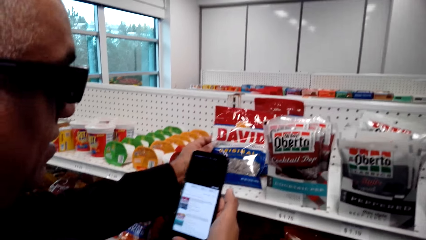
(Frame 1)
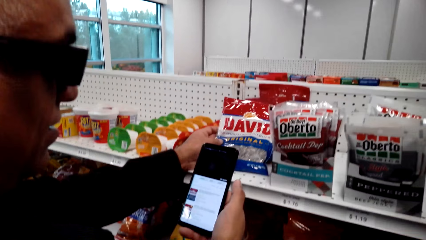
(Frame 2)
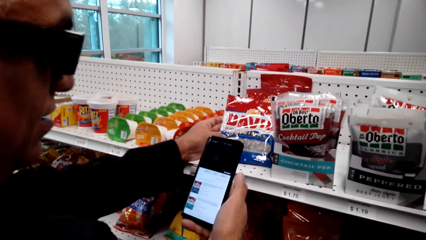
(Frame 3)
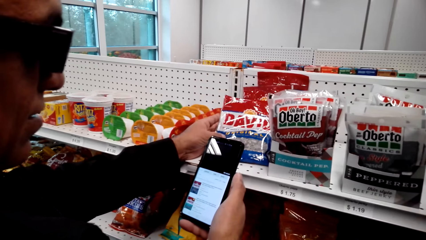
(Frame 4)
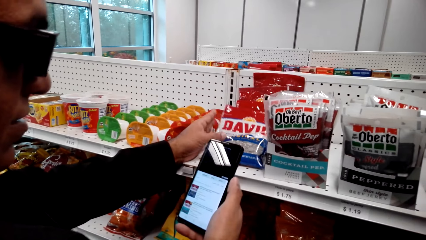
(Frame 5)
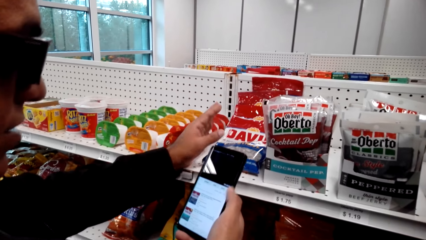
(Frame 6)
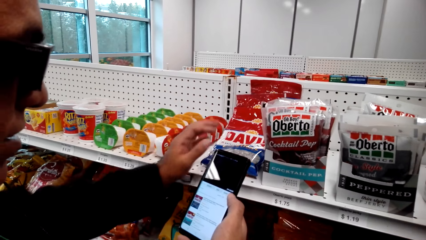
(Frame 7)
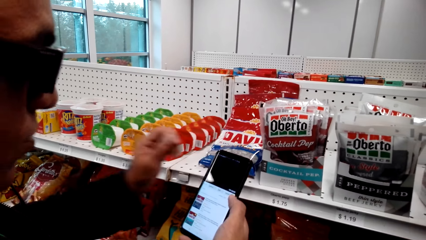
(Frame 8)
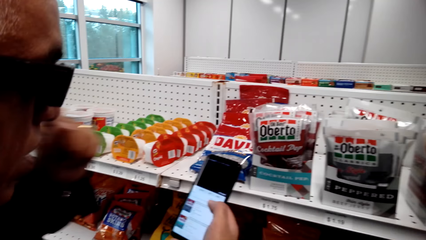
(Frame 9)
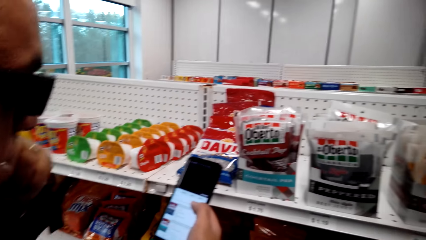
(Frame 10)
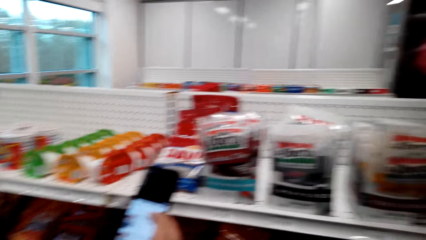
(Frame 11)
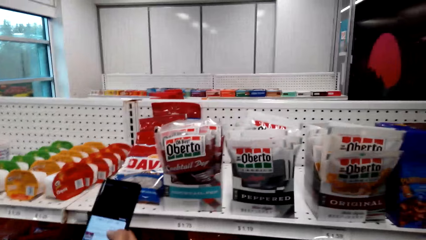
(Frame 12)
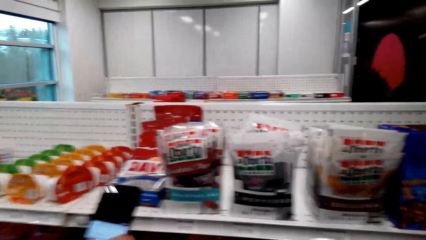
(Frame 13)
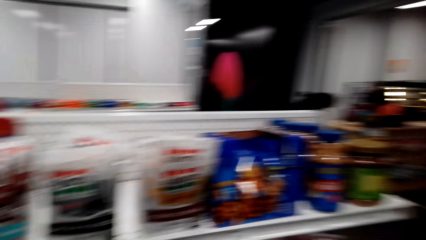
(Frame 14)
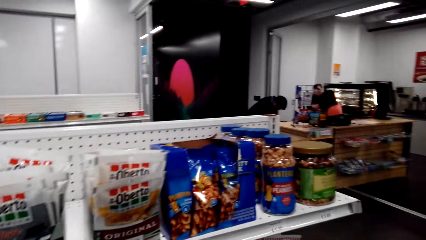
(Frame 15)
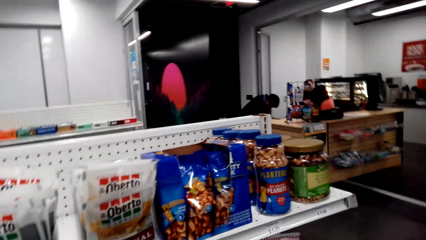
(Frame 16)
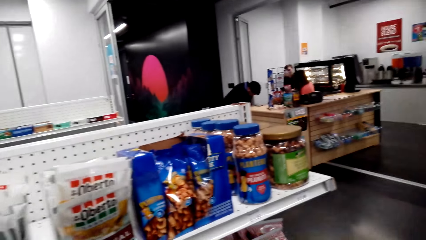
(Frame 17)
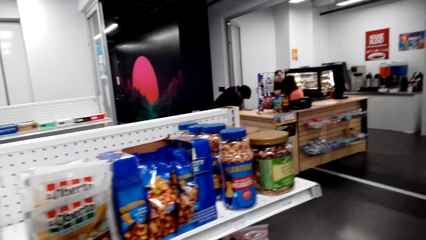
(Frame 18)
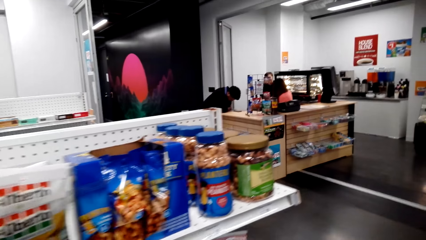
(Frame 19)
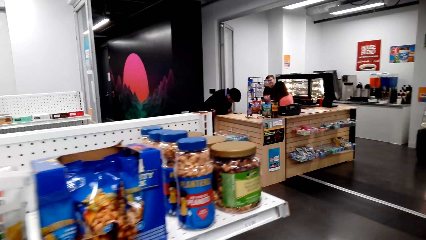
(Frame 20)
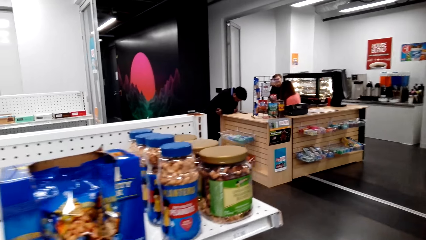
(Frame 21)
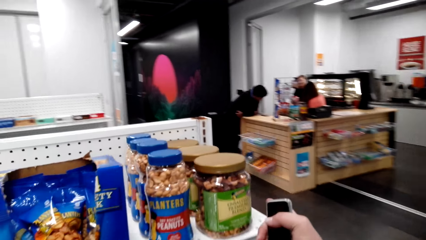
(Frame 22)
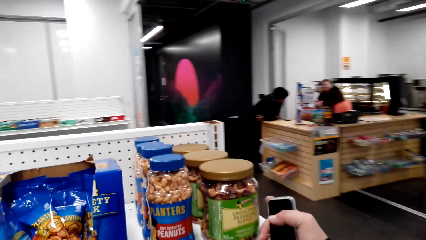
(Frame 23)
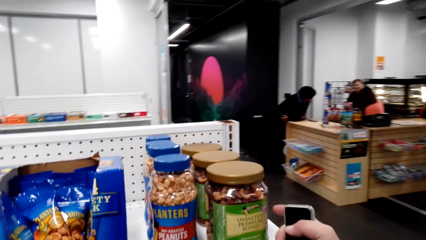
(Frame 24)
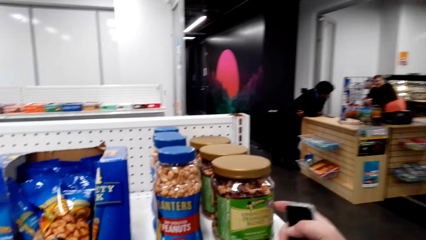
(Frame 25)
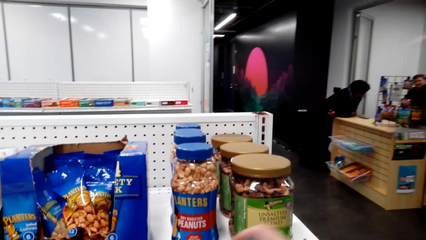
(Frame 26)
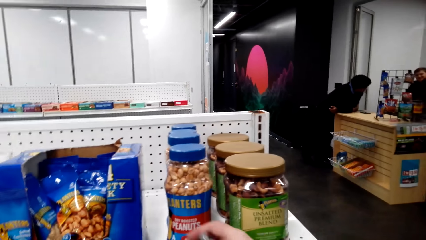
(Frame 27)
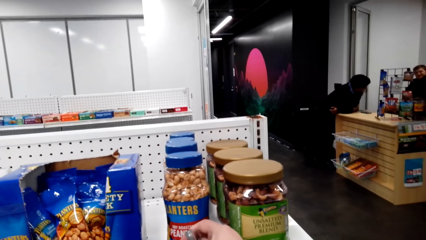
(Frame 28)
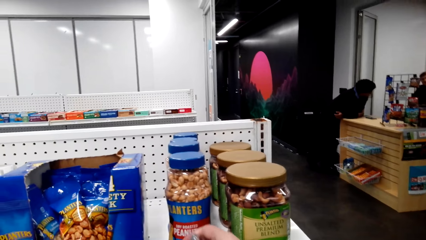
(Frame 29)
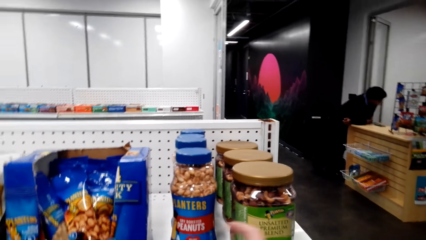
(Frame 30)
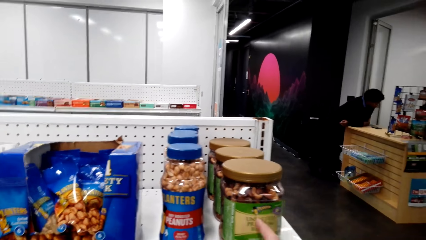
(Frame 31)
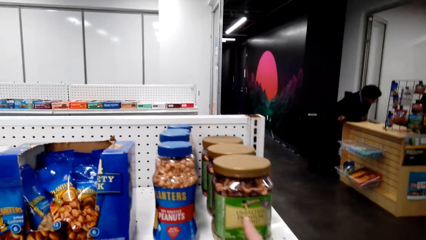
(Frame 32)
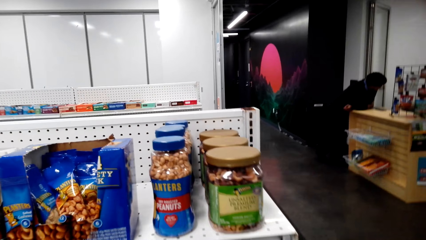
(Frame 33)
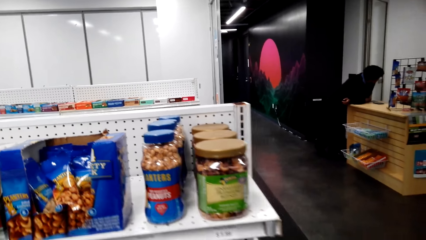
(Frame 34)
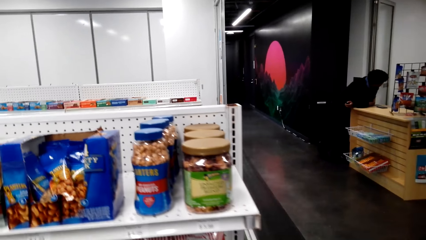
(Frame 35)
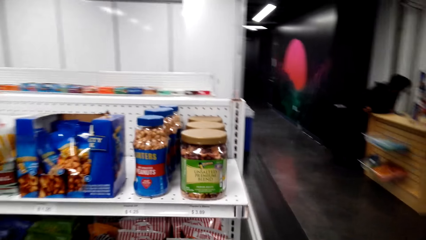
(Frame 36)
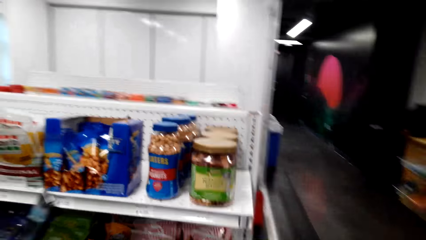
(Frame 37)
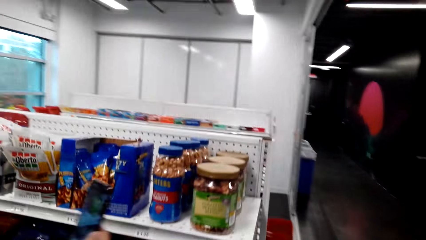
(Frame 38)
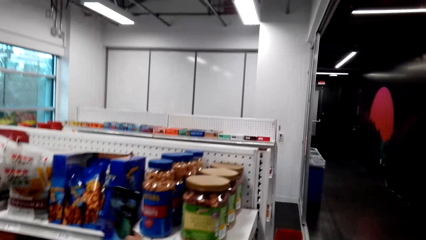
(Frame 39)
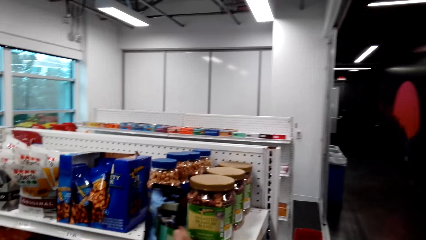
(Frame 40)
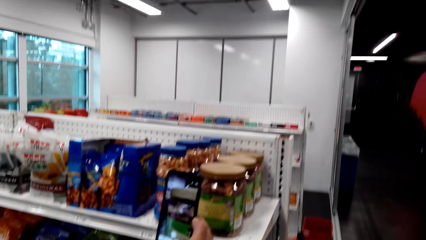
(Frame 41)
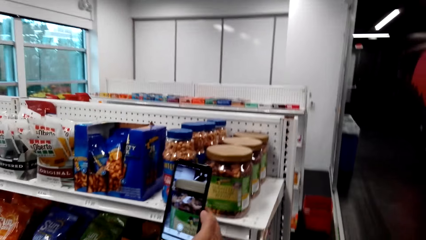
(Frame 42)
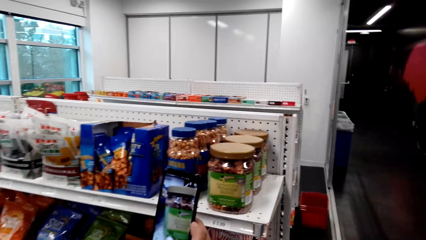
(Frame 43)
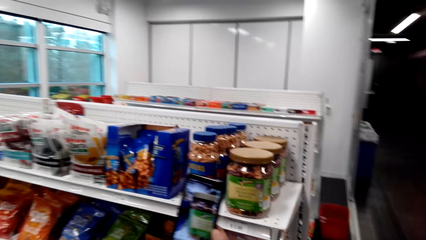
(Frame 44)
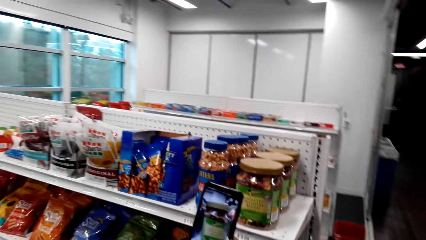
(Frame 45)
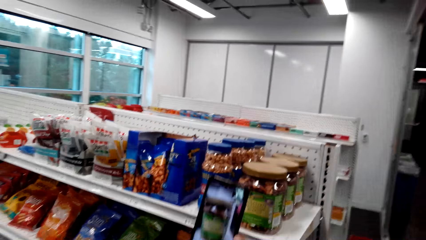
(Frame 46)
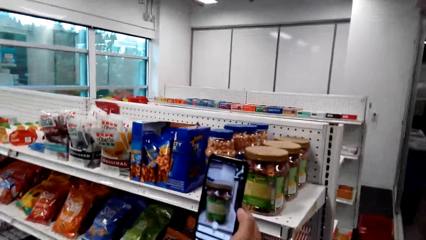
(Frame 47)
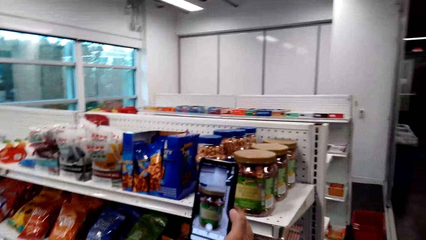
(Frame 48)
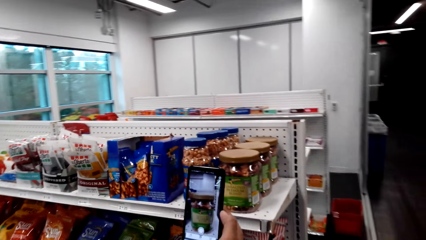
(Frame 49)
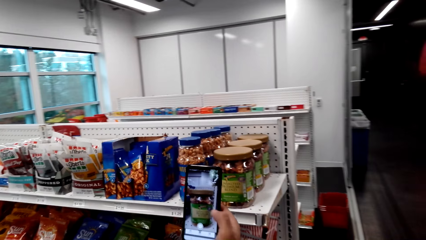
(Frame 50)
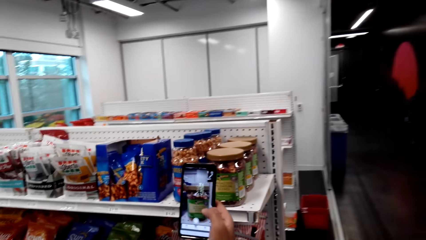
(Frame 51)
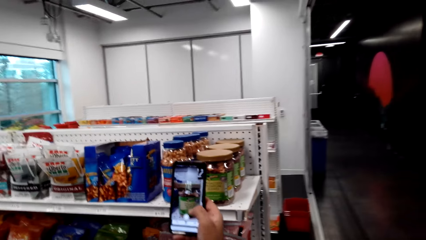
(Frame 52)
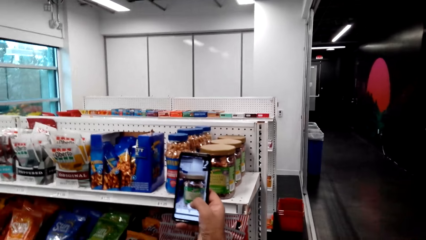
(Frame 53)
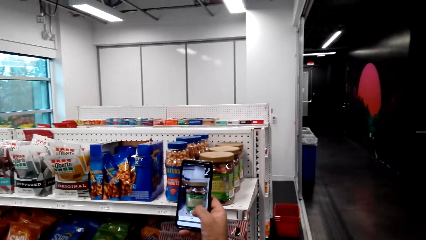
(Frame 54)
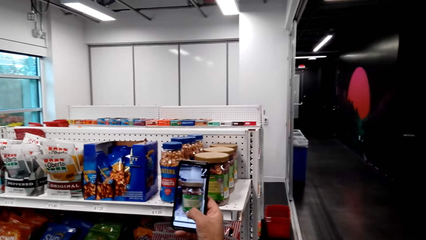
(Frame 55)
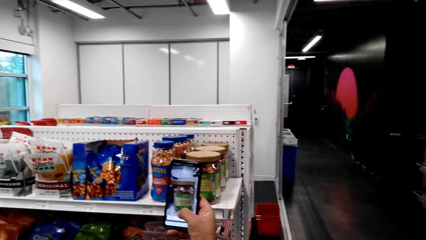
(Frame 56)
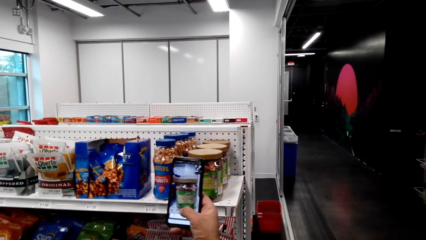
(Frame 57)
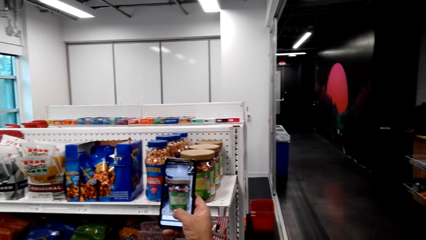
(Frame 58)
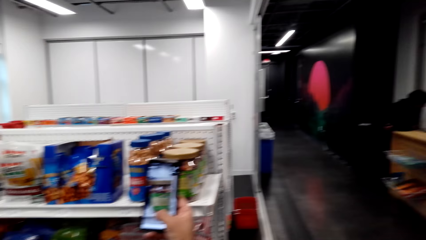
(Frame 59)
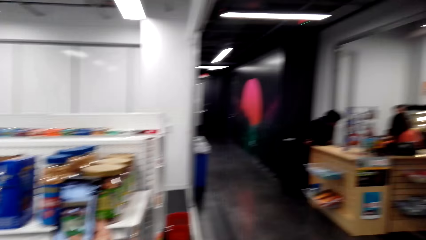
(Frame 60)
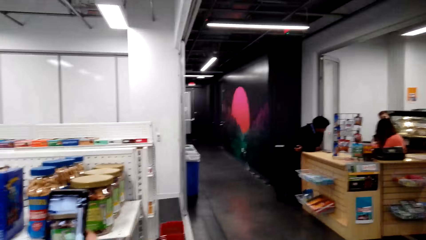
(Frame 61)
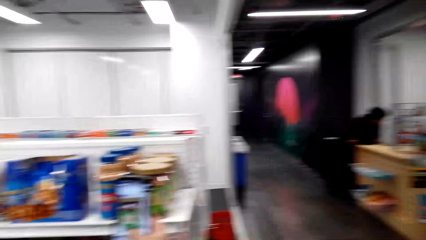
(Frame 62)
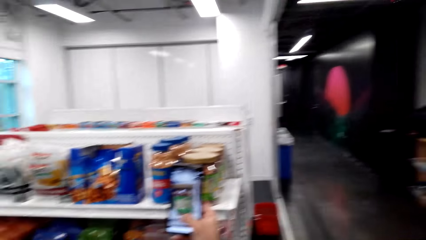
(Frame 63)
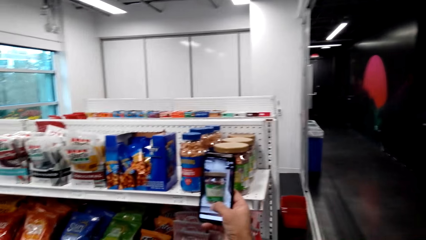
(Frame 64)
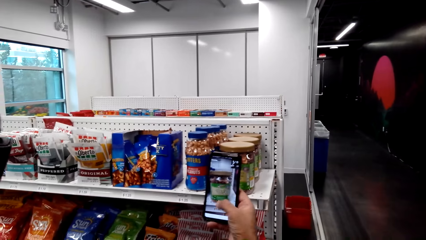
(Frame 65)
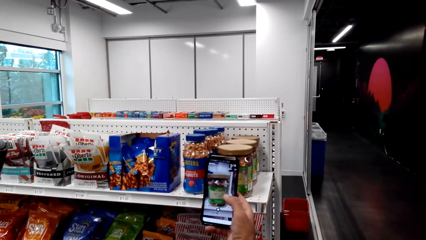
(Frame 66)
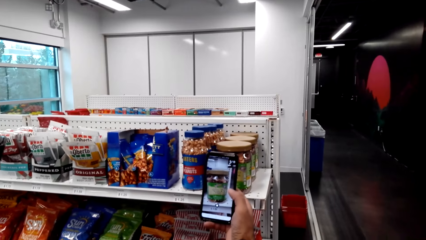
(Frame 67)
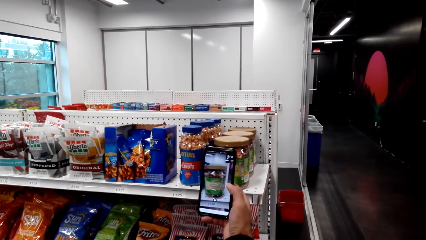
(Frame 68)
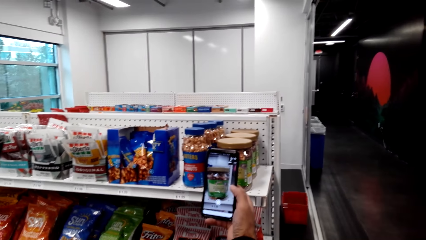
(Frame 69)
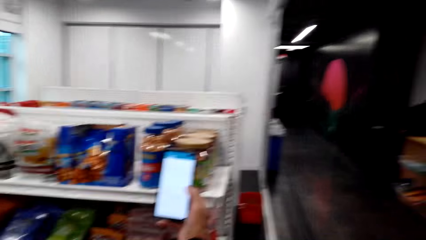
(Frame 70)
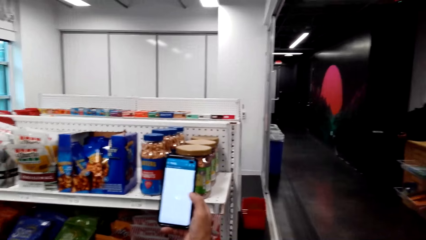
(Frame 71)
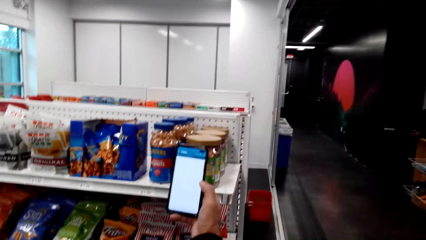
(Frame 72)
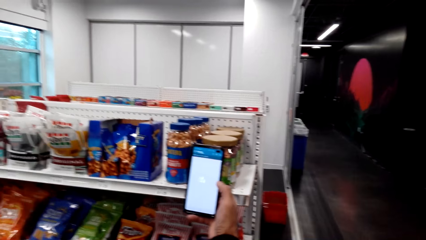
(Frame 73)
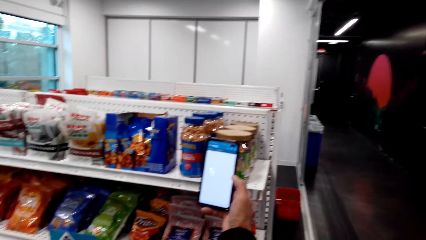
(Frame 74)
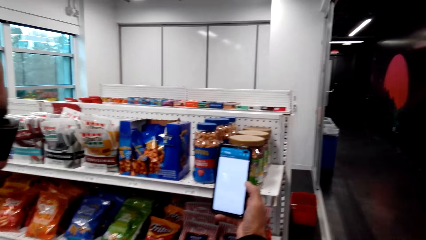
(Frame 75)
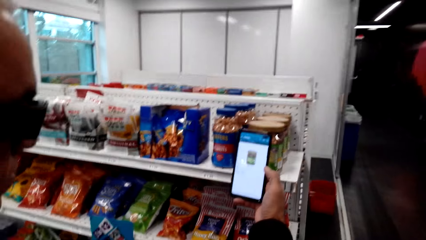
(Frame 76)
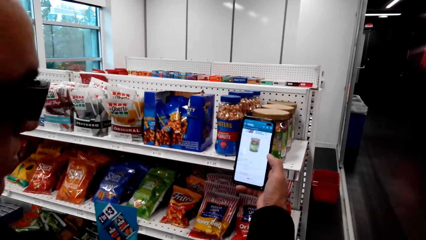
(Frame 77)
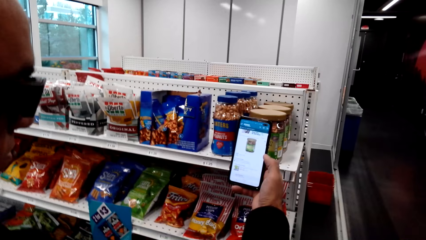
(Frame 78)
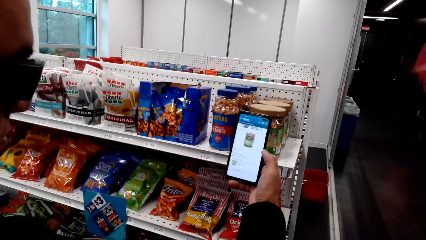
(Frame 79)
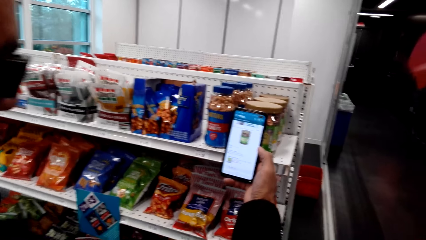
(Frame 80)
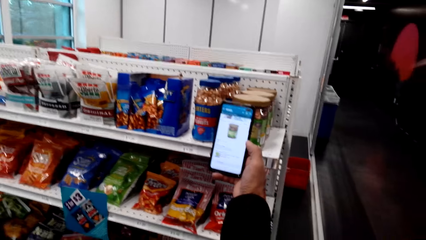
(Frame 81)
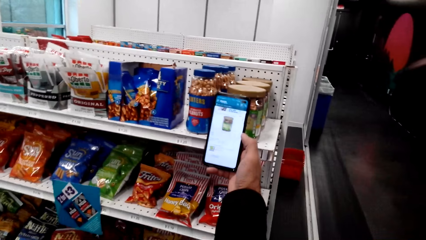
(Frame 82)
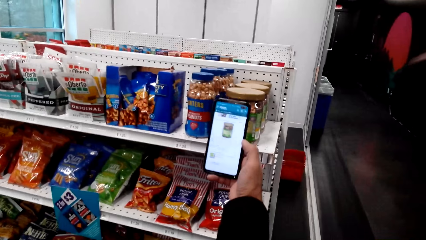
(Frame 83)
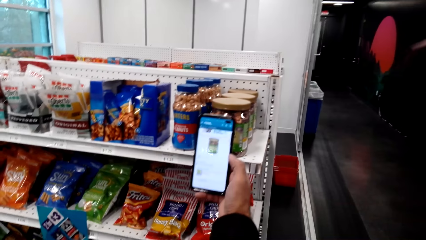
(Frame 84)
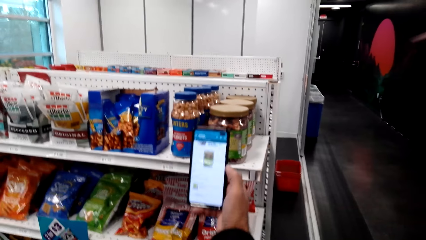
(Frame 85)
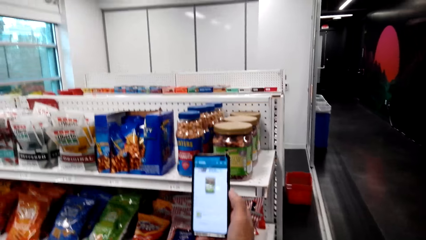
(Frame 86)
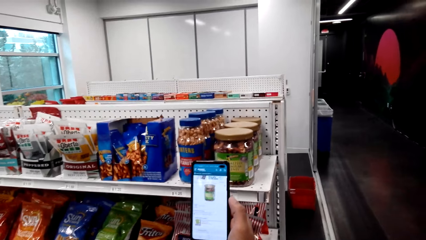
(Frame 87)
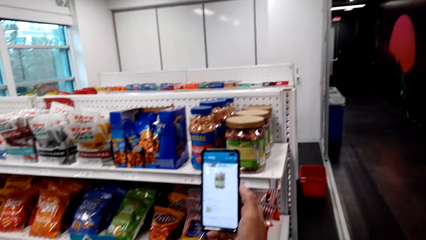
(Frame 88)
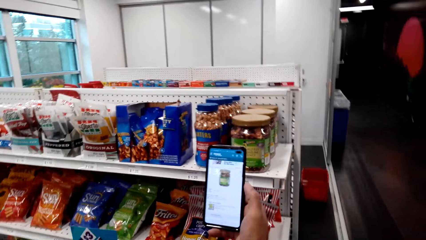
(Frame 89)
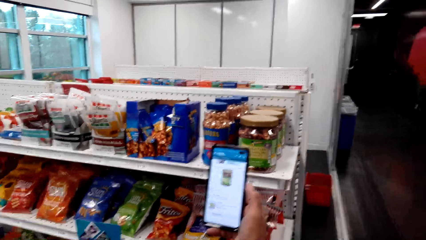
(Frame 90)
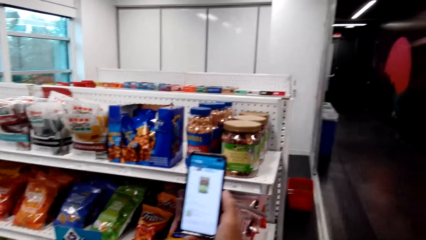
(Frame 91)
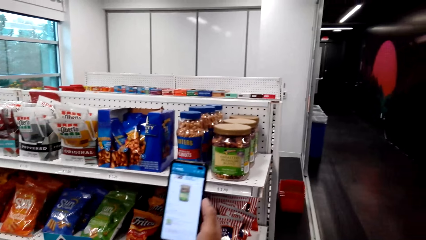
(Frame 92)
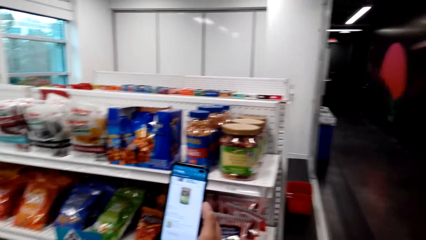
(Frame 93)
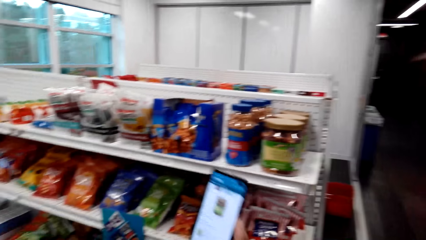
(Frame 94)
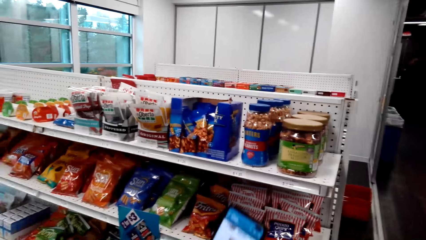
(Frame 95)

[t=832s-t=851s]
A man holds a pack of something on the shelf. The man holds a phone with the right hand. The camera wearer talks to the man and walks towards the shelf. They touch a container of peanuts on the shelf. They talk to the man and check the container of peanuts. They walk around in the store. The man scrolls the phone with the right hand in the store. The camera wearer takes the photo with the phone. They talk to the man and check the phone. The man stands in the store and holds the phone in the store.
